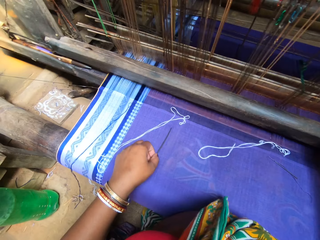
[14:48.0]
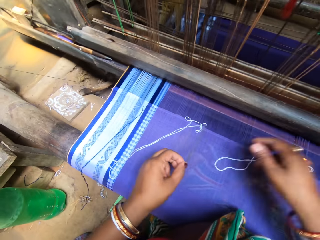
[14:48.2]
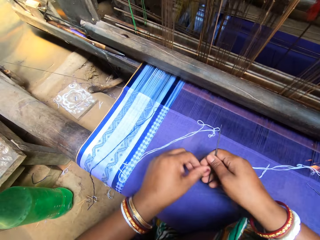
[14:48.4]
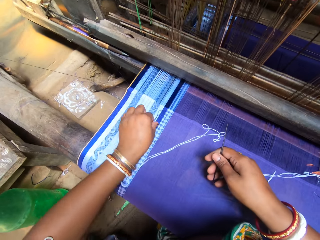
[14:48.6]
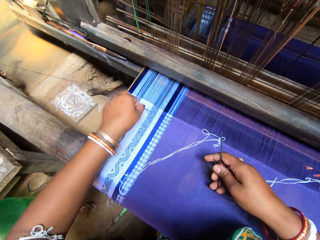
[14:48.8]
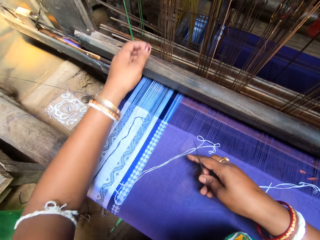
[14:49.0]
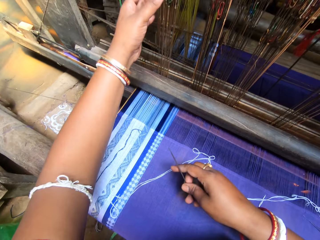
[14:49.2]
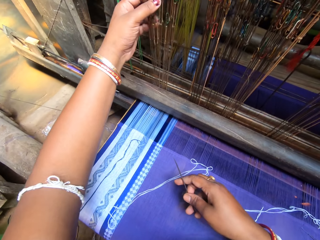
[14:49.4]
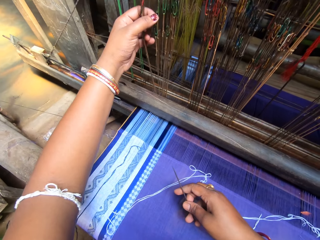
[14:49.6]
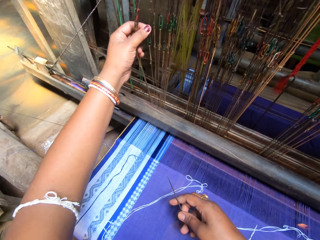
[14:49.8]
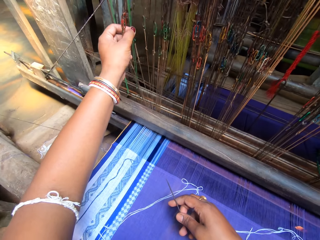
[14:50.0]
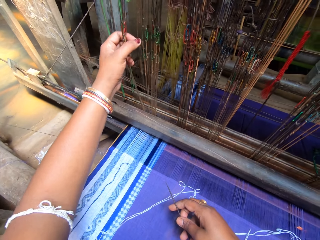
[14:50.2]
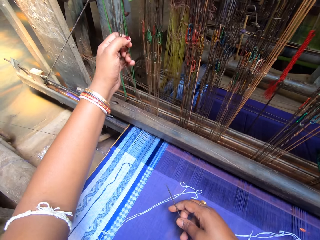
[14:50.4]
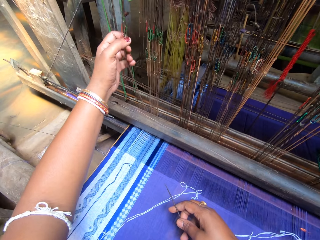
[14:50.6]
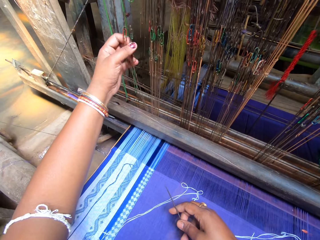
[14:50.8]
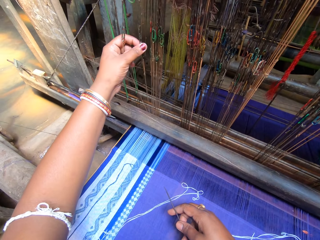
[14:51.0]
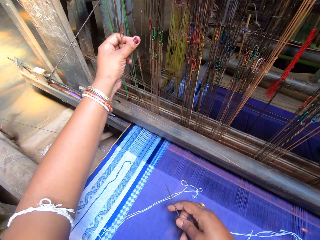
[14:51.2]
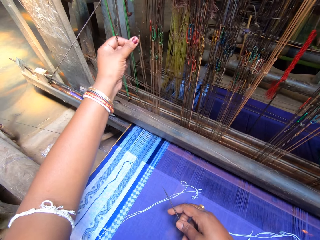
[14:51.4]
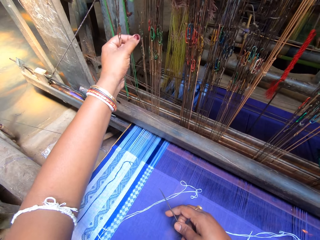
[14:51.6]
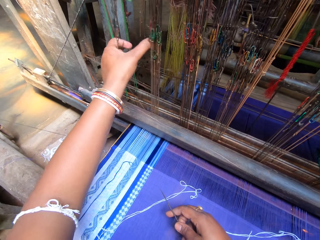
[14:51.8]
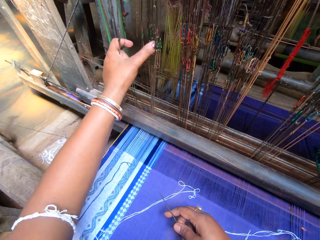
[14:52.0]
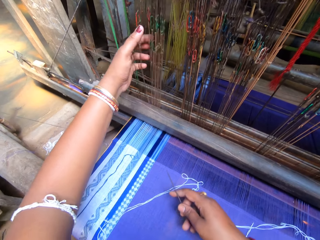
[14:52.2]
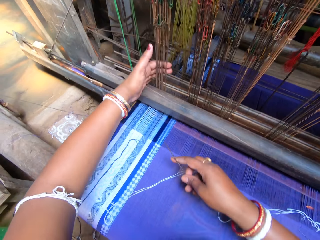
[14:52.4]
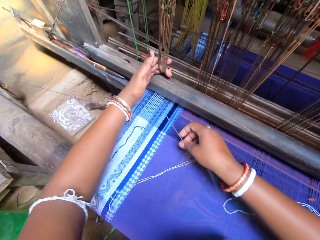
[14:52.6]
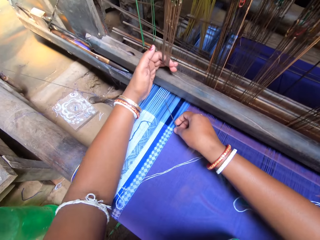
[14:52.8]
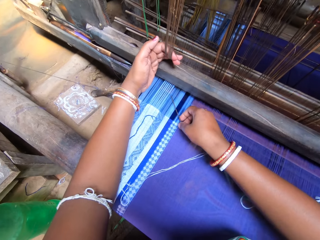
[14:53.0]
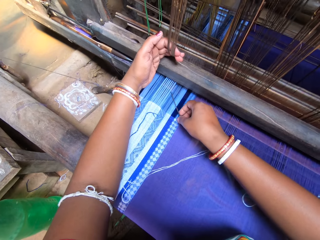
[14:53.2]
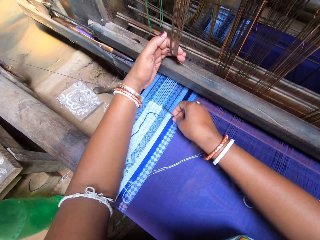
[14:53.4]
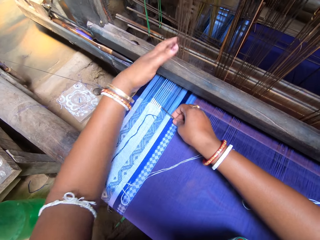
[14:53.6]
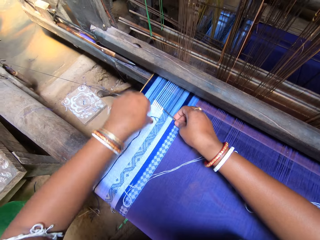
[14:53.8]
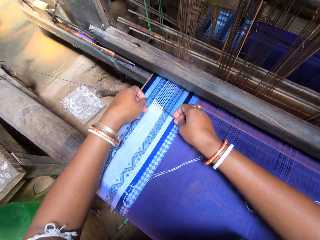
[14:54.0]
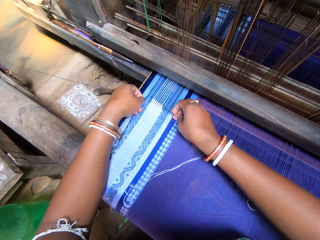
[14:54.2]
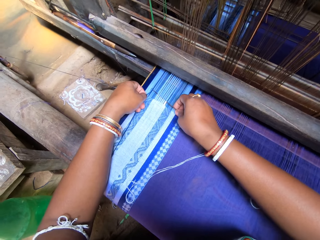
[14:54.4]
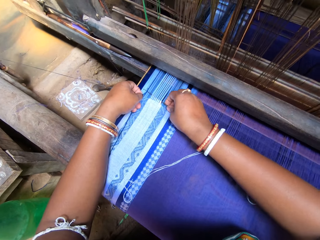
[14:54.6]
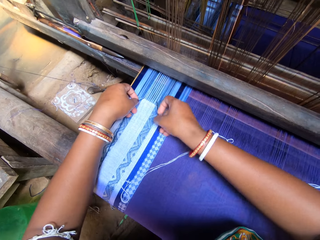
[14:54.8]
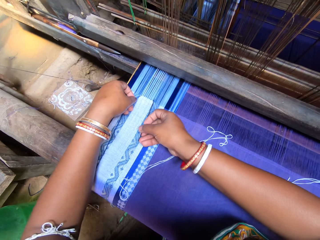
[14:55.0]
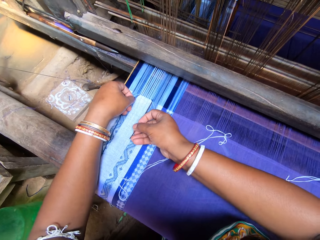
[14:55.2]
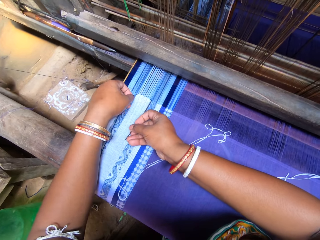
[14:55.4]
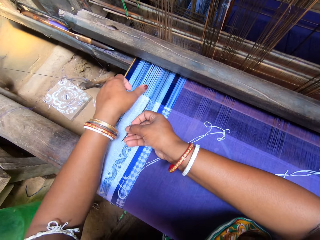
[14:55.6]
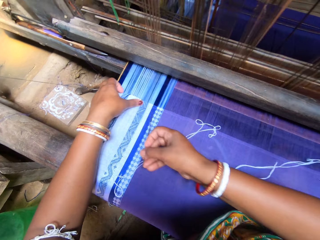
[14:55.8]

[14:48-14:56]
The camera wearer adjusts the thread.

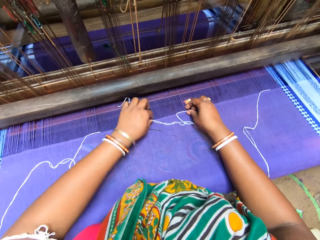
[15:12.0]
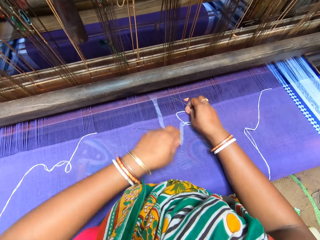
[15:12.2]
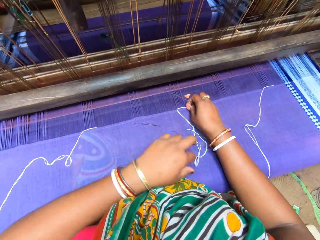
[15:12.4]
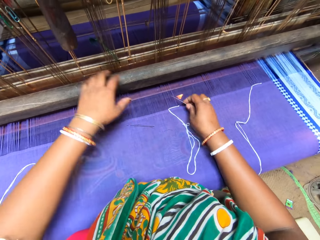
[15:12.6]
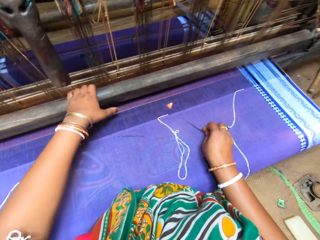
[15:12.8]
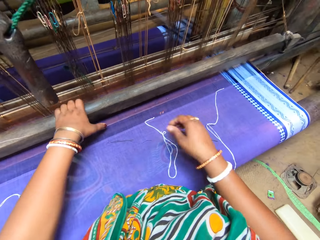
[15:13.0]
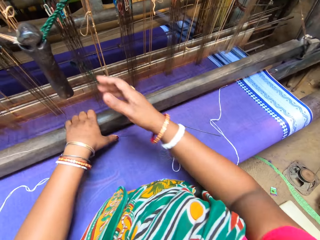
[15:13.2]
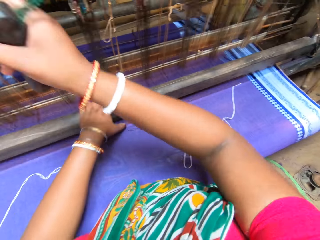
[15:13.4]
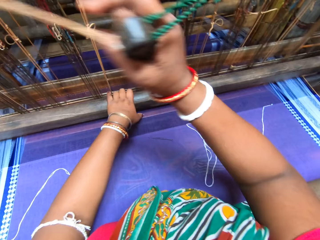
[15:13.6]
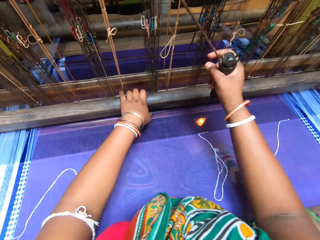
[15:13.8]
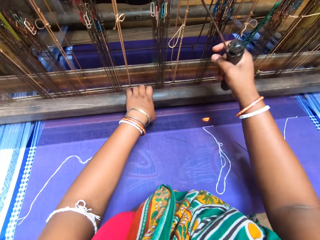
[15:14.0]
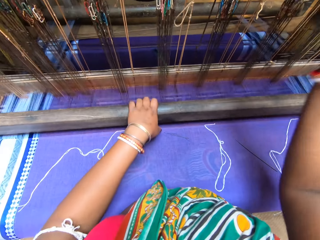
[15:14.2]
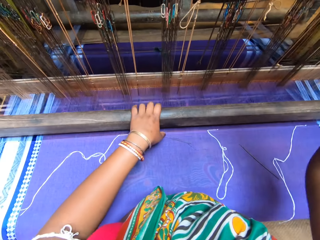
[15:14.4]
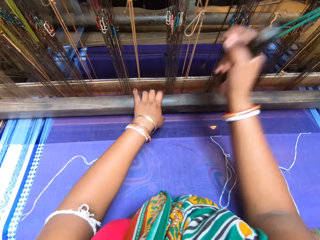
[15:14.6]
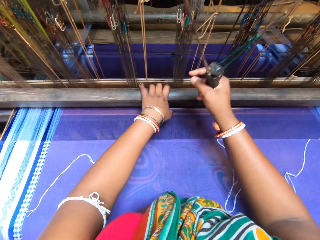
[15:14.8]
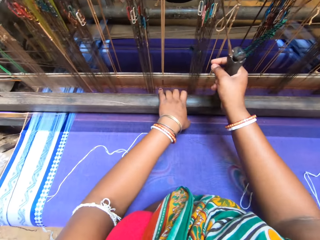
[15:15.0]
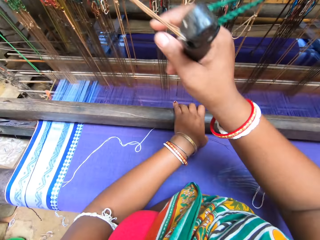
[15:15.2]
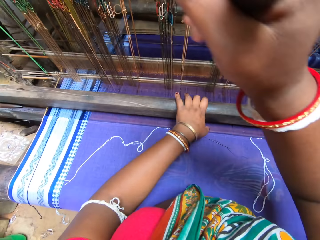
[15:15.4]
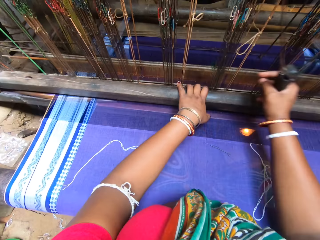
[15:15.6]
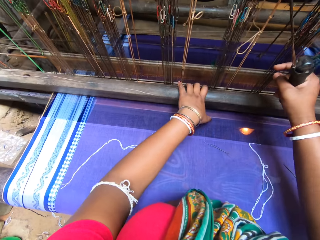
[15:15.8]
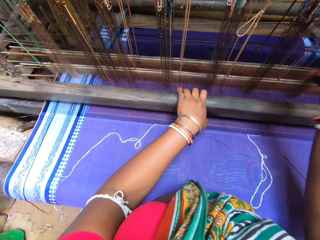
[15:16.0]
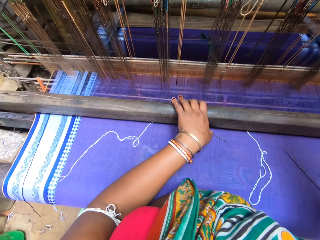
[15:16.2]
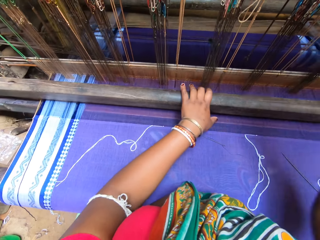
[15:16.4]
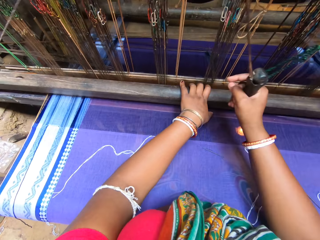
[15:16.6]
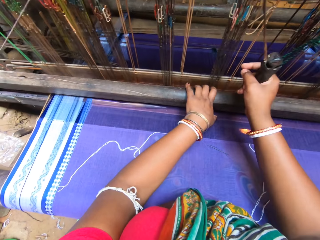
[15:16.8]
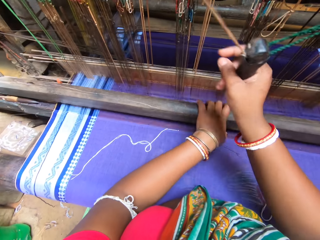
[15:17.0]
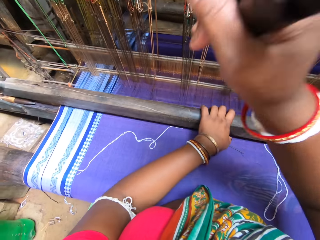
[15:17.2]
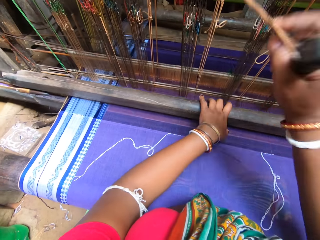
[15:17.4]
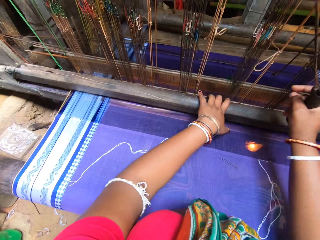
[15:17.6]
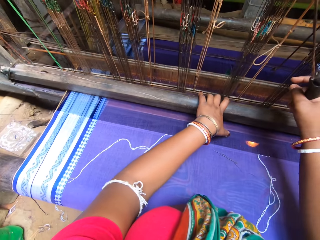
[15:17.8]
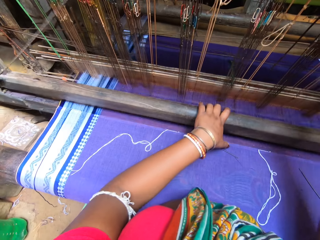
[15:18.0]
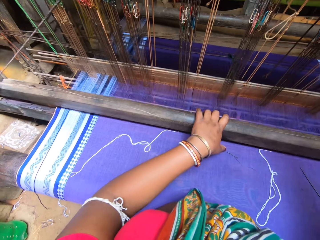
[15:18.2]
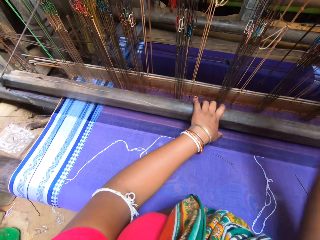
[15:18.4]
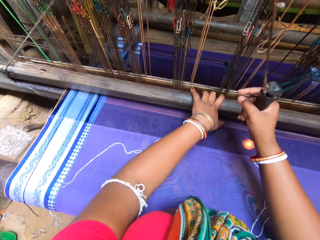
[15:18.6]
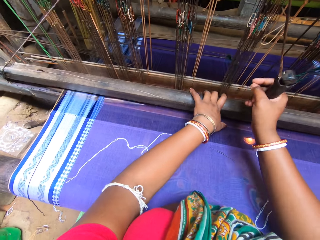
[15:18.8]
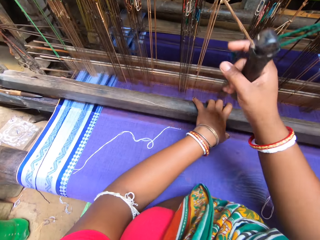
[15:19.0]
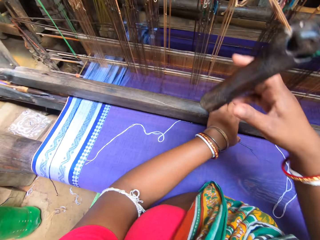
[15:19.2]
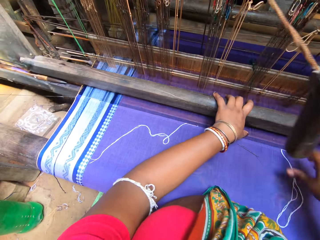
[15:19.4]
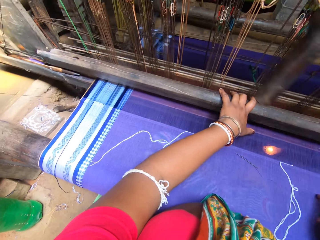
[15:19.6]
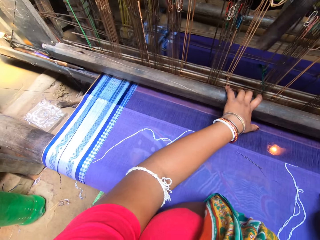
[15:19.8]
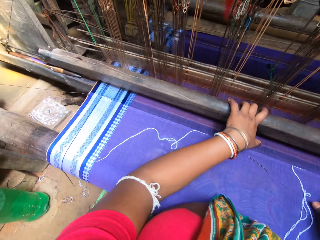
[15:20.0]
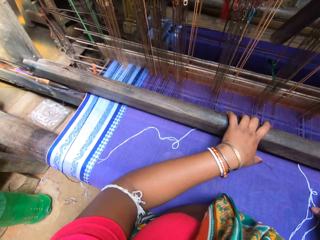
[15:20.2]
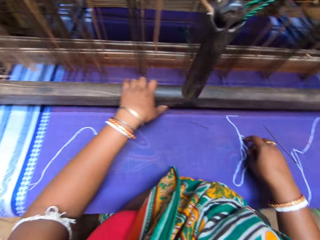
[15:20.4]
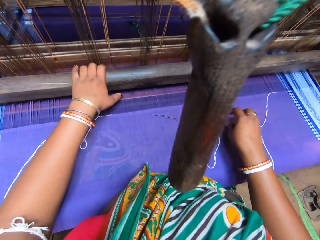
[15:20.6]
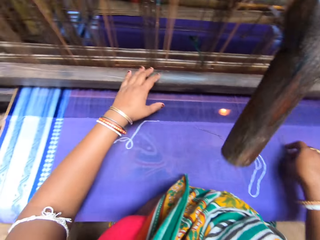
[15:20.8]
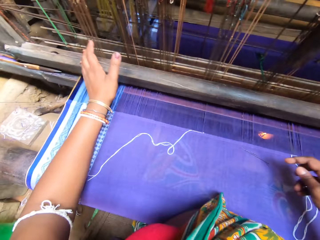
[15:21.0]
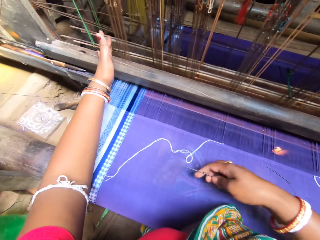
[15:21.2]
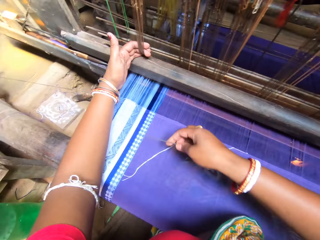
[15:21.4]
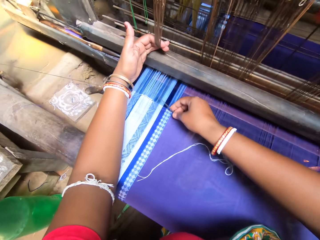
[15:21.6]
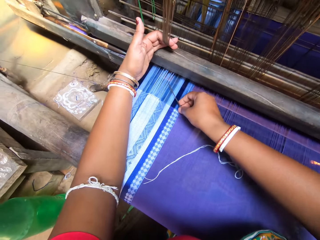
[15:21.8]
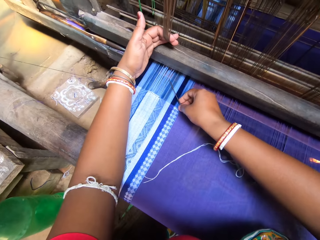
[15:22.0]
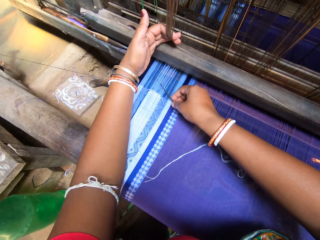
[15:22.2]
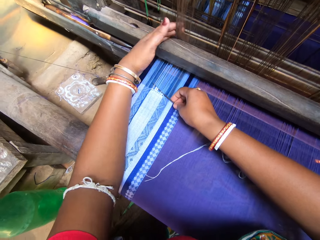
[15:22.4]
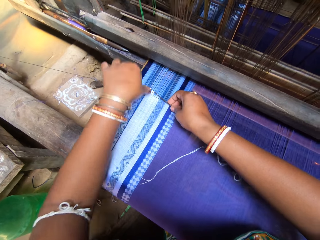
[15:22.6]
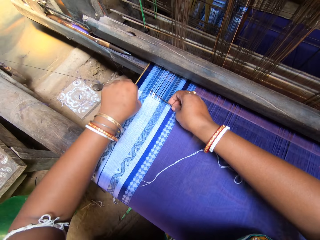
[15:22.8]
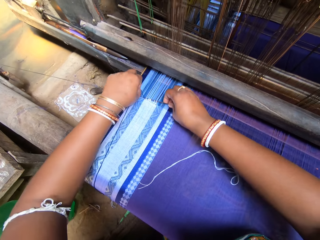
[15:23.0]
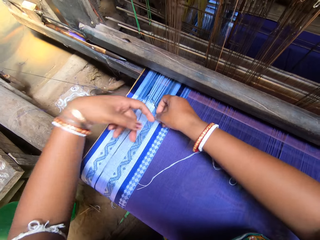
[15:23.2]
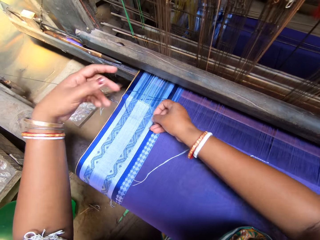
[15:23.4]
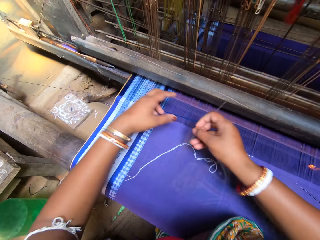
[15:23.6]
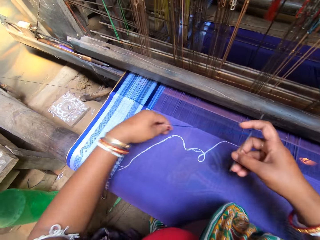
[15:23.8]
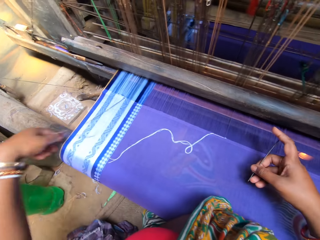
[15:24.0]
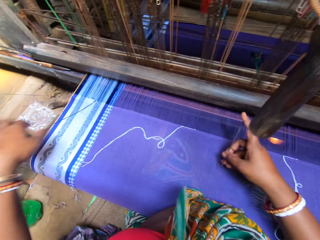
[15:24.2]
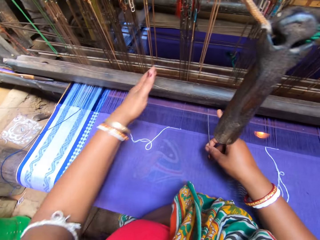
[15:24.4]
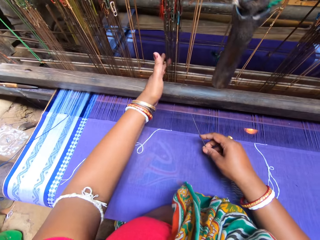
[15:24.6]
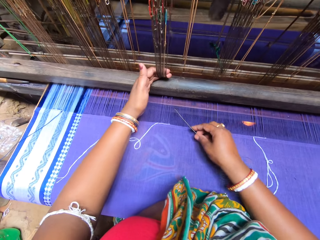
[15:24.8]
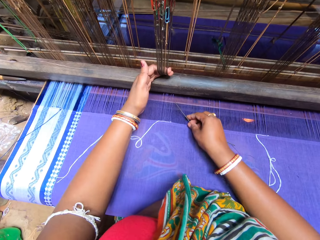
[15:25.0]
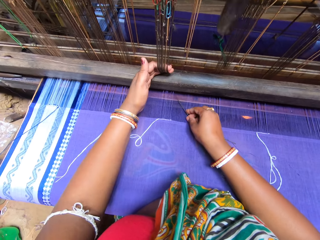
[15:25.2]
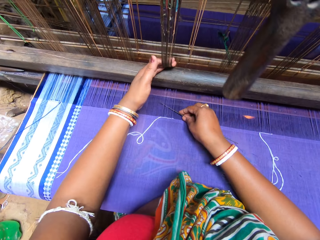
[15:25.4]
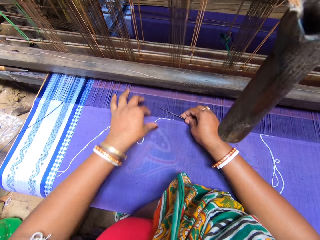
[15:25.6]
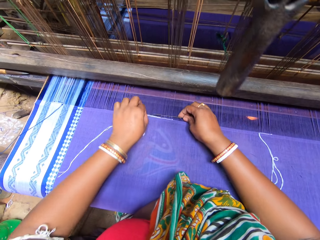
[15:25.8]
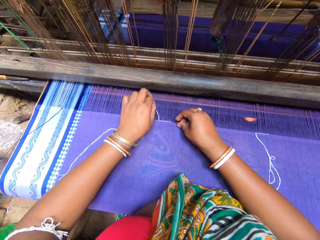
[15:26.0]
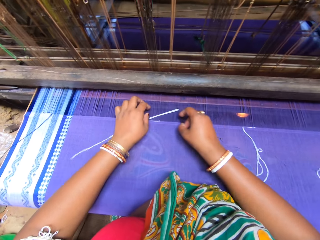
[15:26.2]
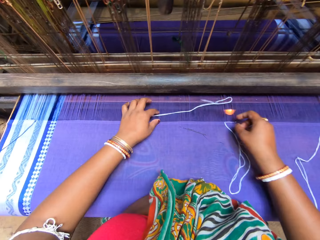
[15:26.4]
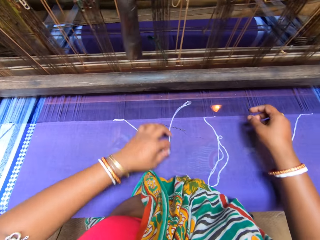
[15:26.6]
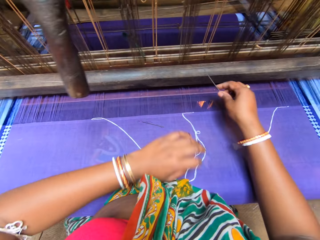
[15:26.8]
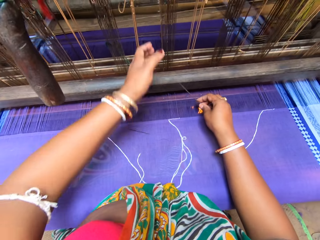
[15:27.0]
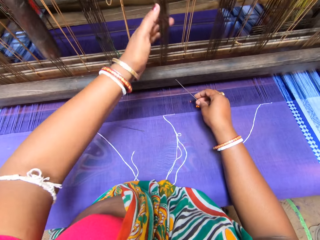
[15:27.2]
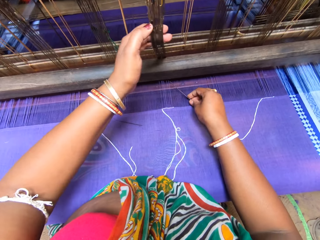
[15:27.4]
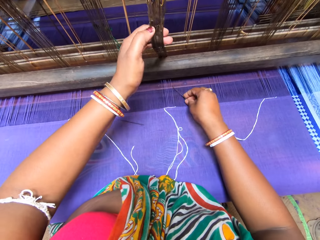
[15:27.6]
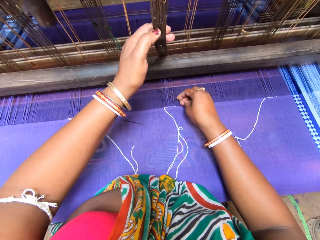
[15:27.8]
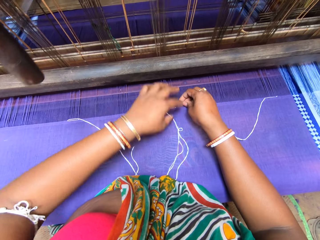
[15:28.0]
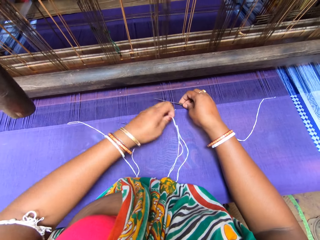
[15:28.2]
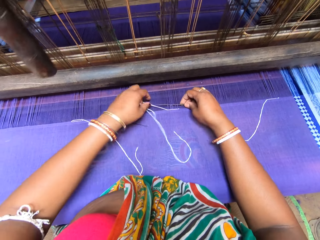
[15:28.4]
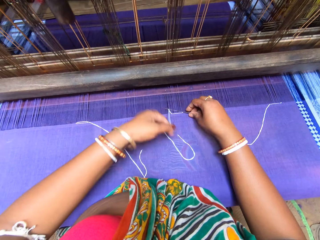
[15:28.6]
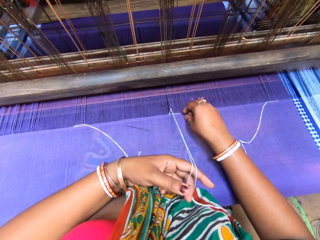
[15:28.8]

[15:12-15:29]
The camera wearer sews with the sewing machine. They sew with hands.
